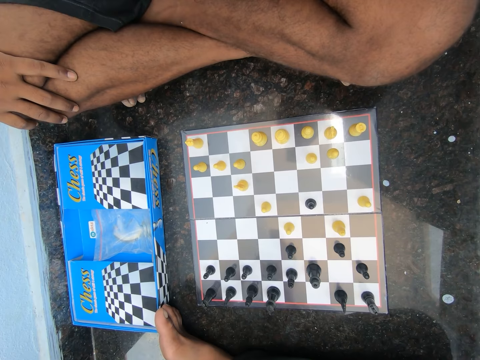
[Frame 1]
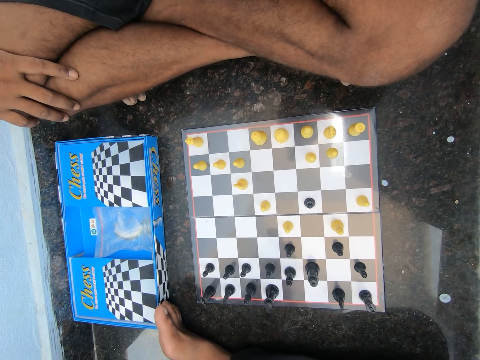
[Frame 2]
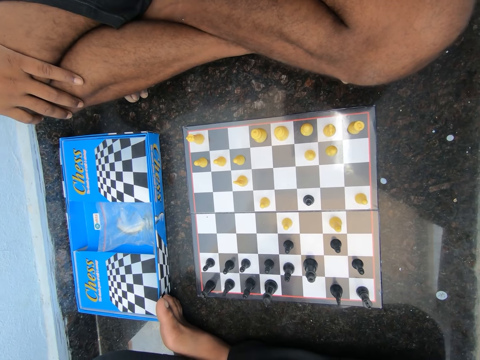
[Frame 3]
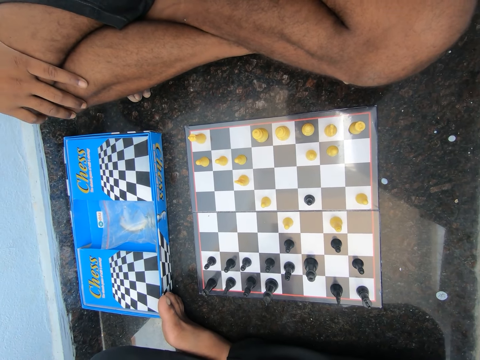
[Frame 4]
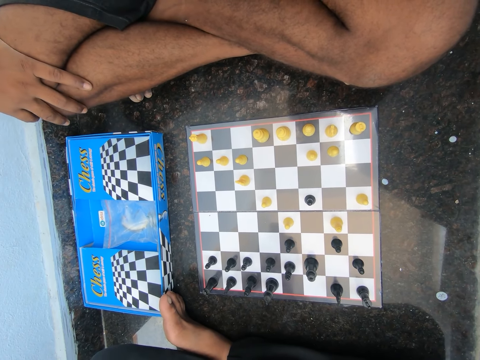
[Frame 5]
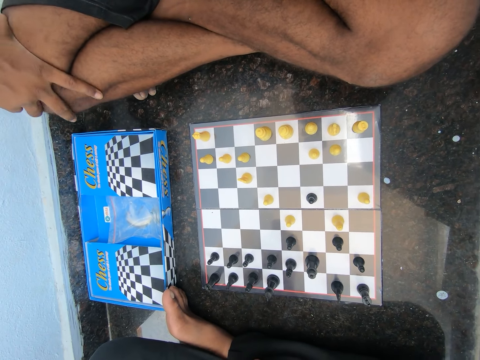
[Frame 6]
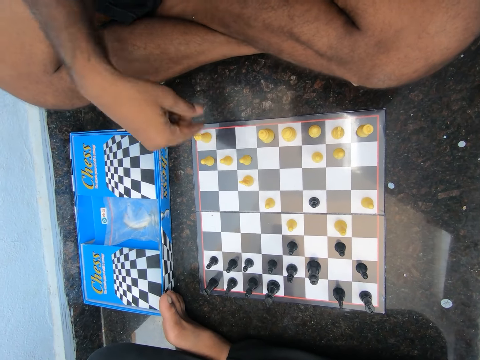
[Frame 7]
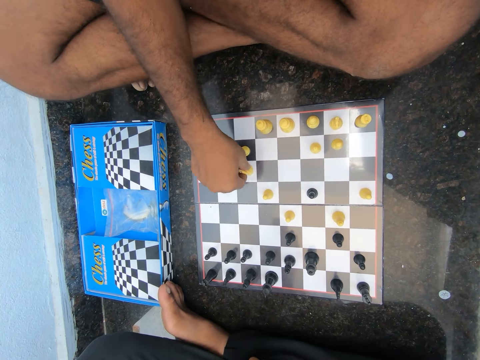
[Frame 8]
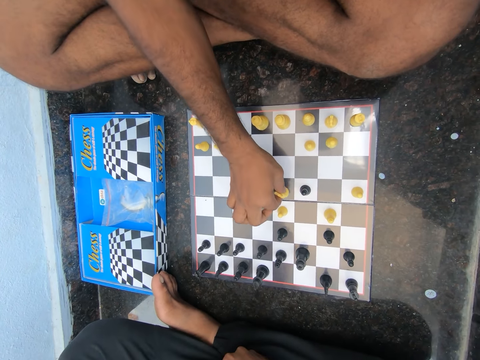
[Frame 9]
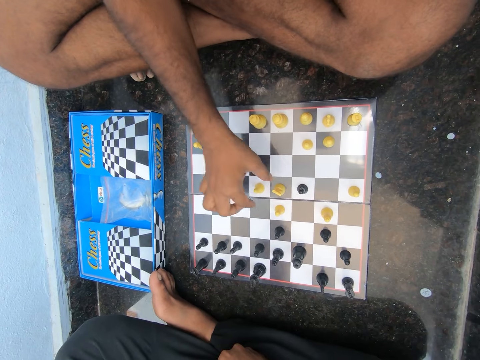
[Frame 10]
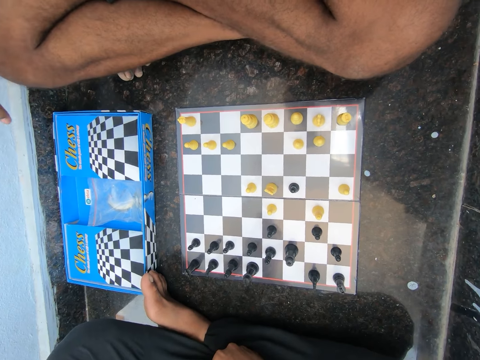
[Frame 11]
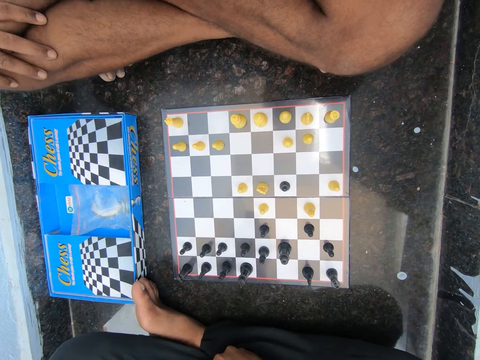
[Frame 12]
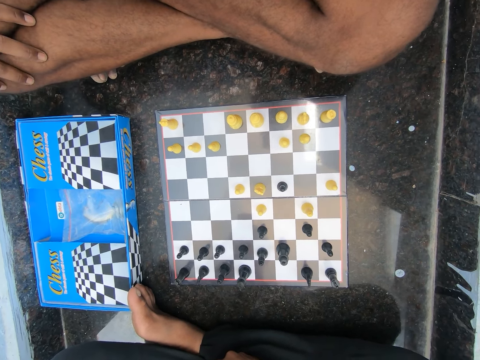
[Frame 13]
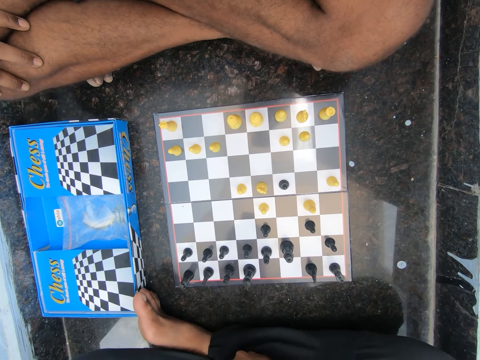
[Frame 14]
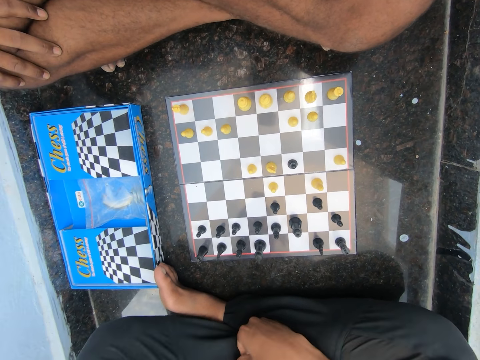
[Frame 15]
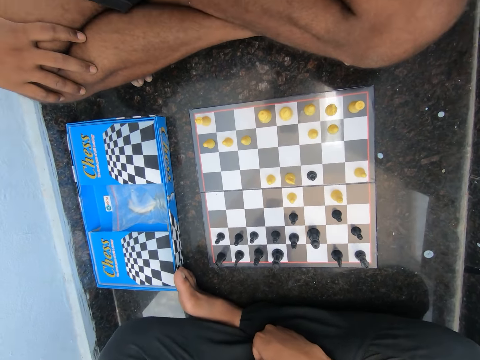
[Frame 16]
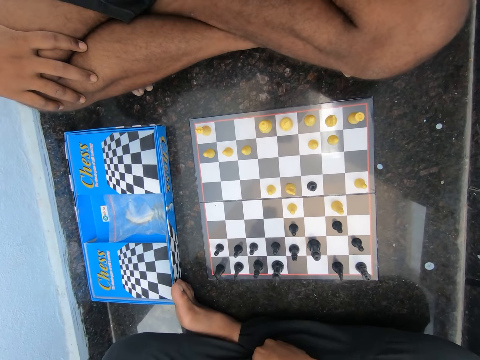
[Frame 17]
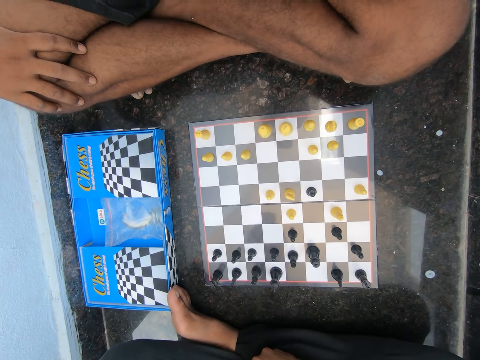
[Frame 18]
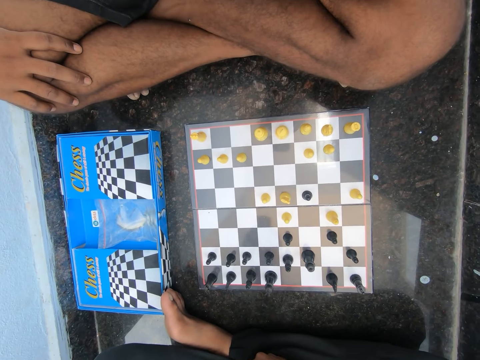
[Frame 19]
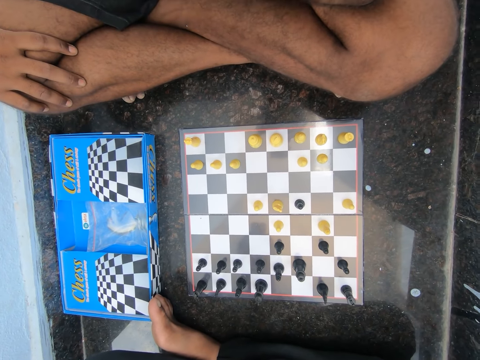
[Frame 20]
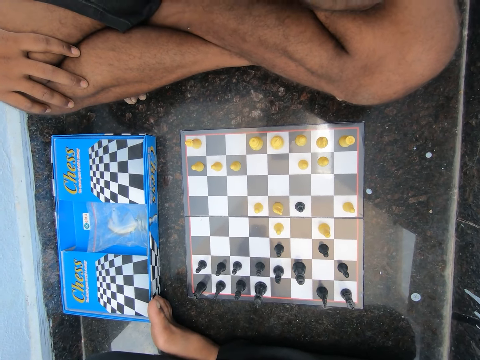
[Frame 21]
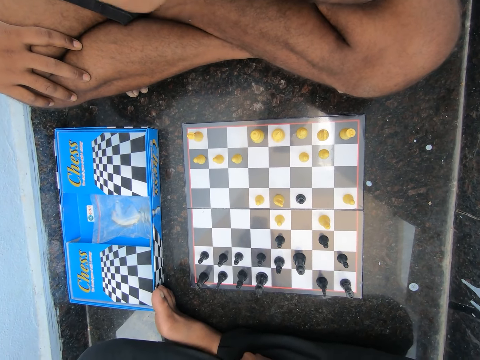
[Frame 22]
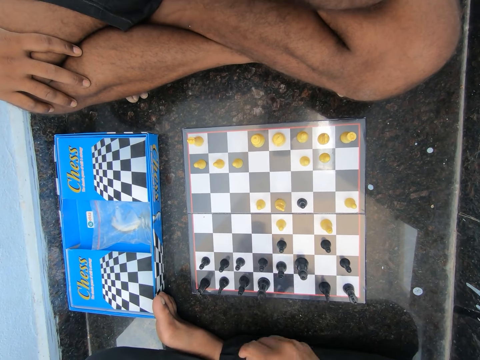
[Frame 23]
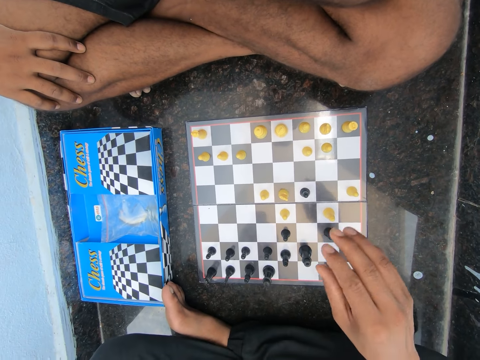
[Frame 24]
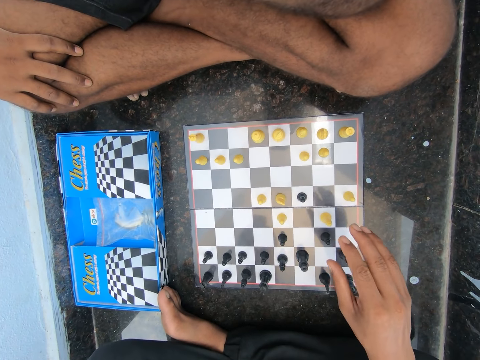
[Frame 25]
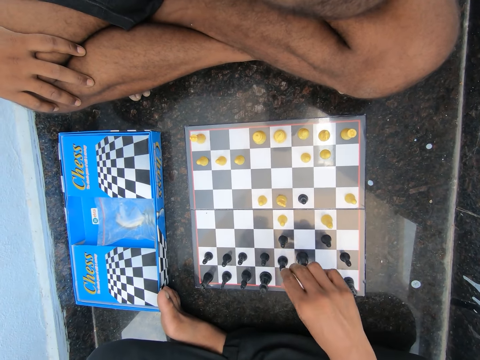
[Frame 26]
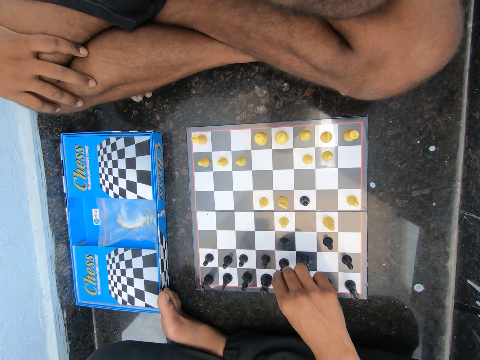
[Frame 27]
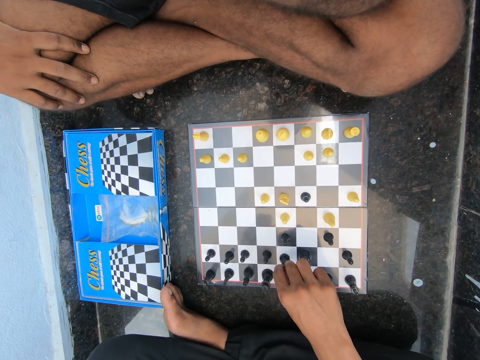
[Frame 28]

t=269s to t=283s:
A man plays the game. The man moves a yellow pawn on the chess board and moves his hand to his lap.

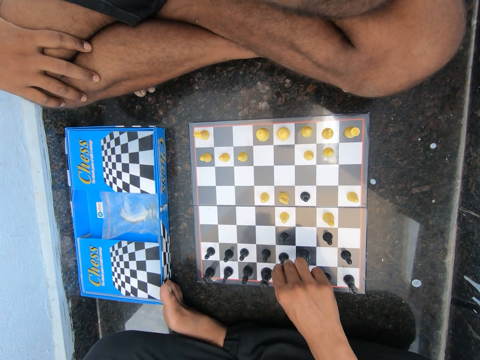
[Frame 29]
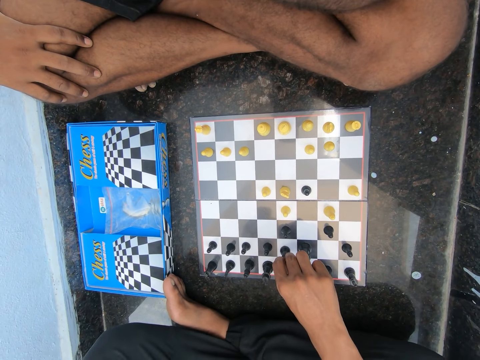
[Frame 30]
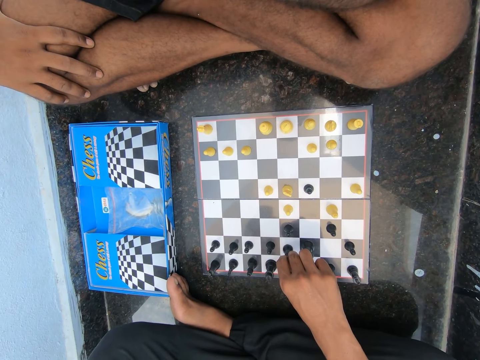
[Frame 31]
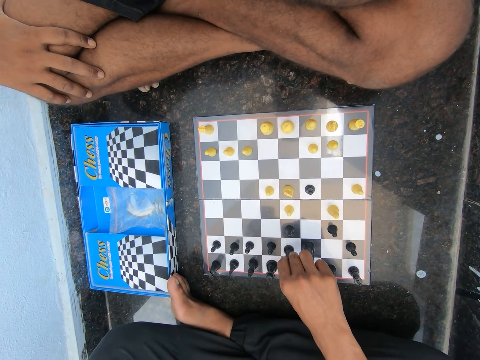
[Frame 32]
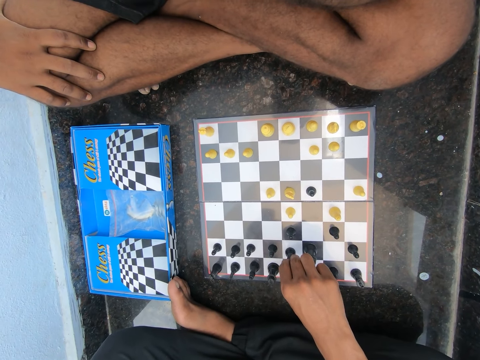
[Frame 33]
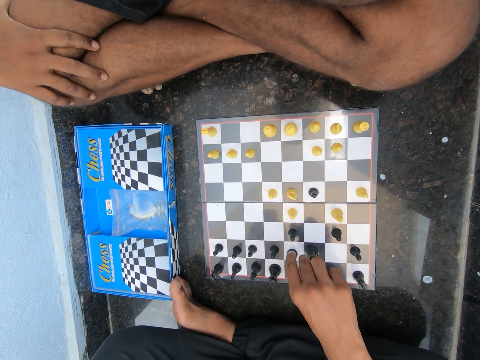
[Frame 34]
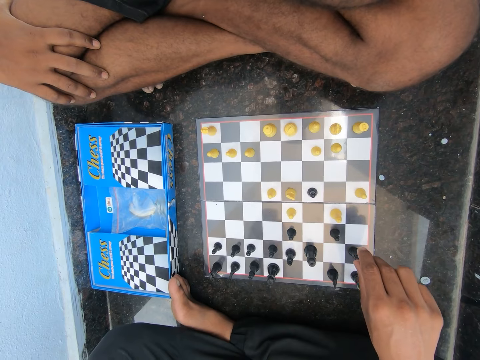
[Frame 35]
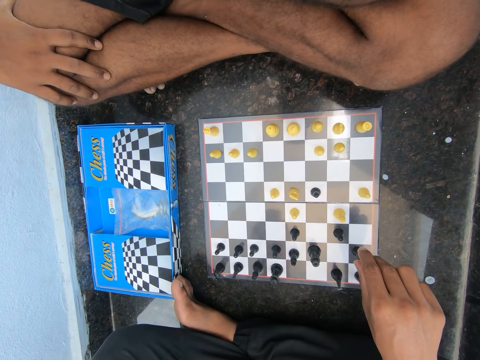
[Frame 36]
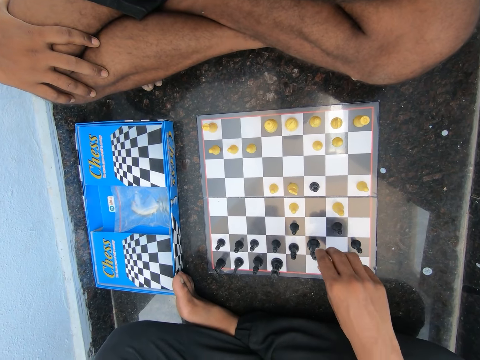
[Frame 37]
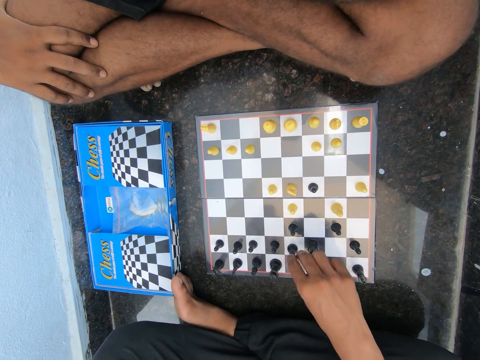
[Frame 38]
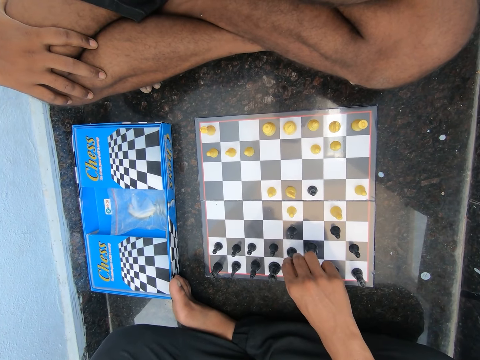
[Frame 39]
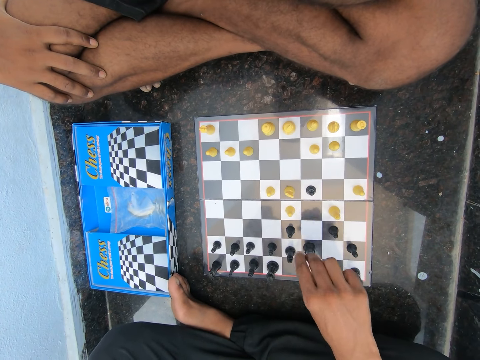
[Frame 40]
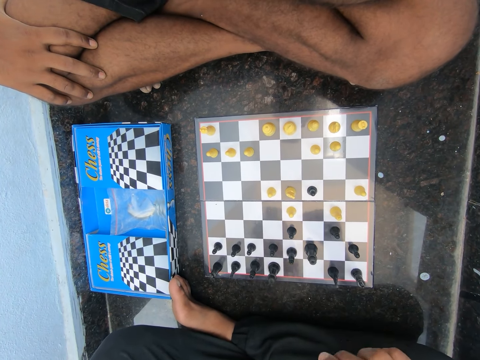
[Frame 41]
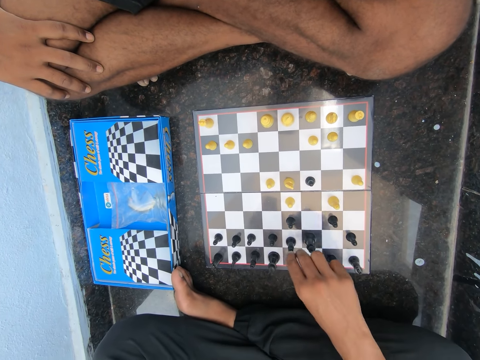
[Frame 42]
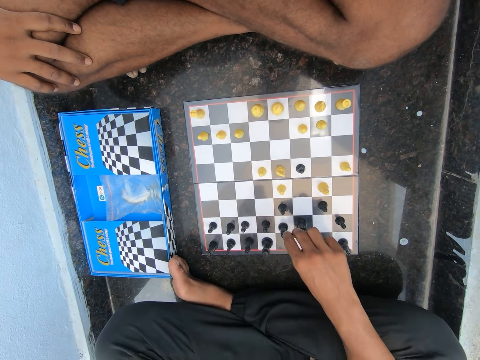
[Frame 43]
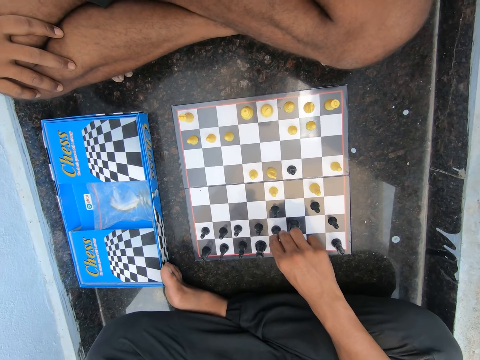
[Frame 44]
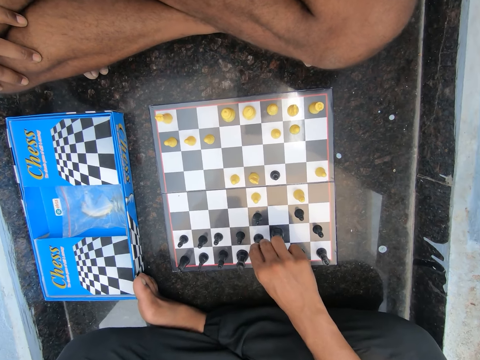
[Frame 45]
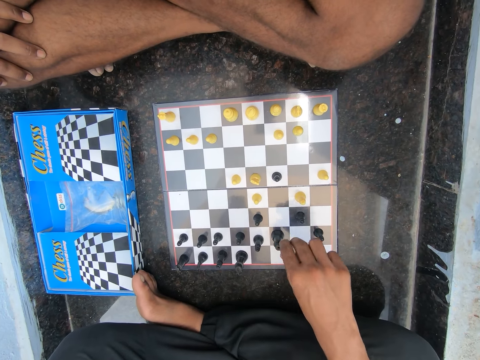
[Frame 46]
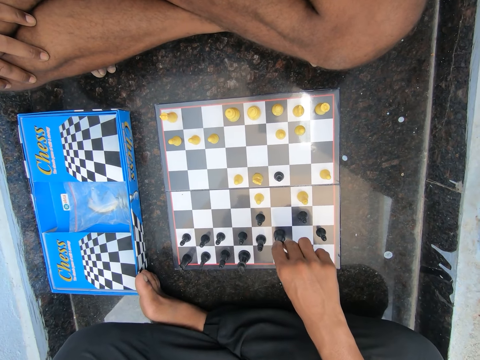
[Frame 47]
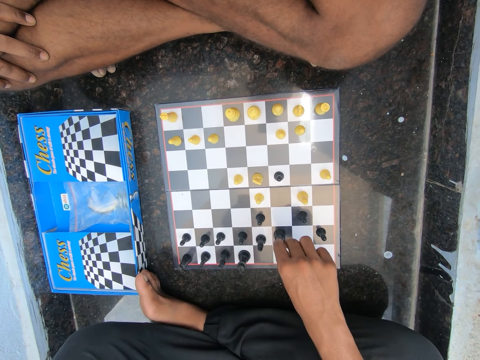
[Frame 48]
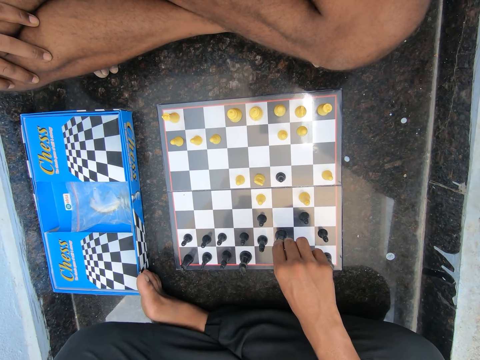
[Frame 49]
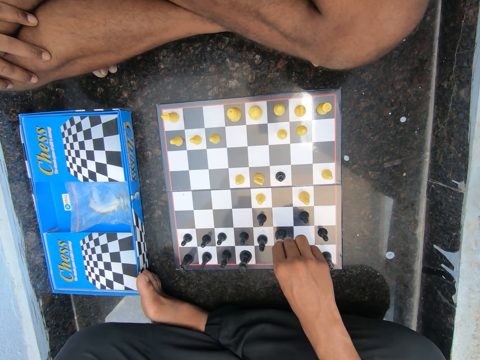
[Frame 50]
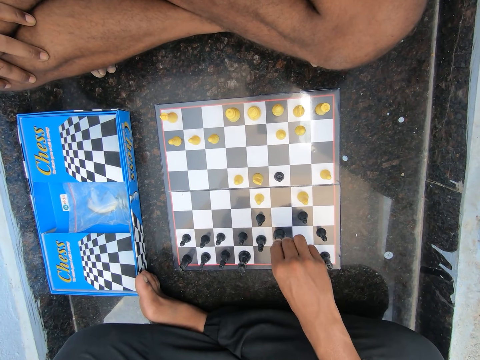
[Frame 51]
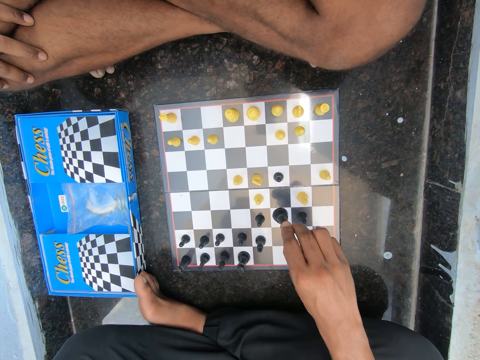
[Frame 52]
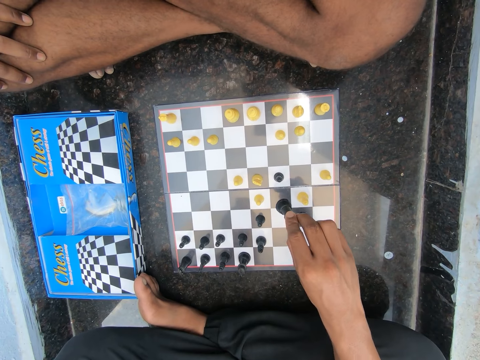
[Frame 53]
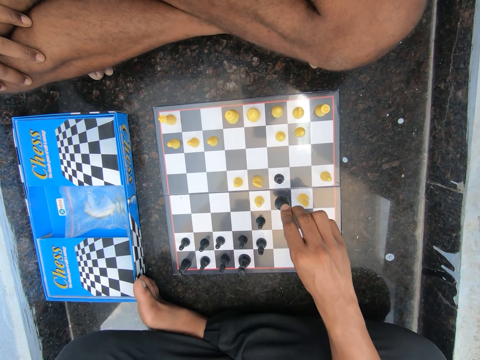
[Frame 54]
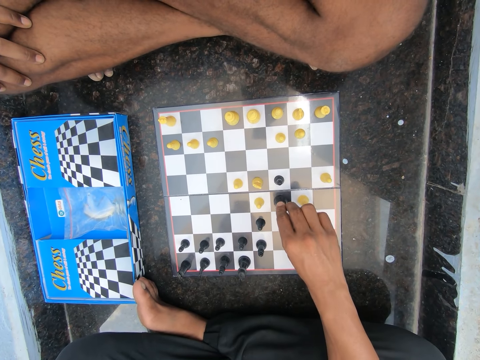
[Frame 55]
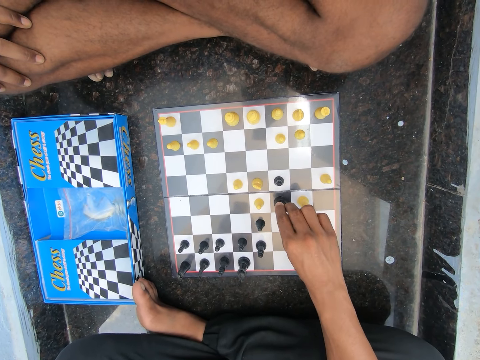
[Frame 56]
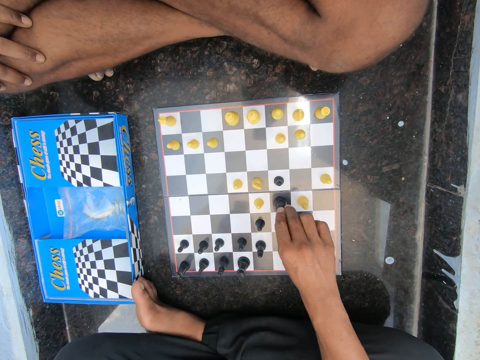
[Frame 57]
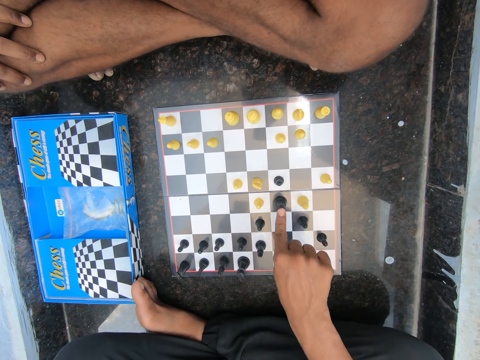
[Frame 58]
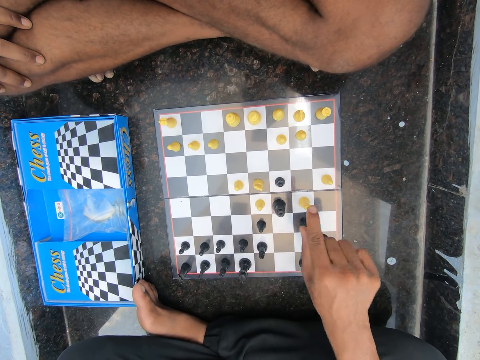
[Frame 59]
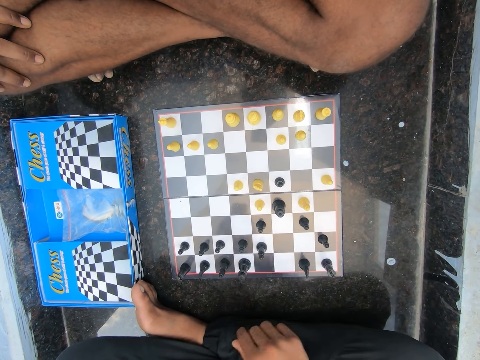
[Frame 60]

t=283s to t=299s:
A man leaves the chess piece. The man holds the chess piece, leaves the chess piece, holds the chess piece, leaves the chess piece, holds the chess piece and moves the chess piece.
